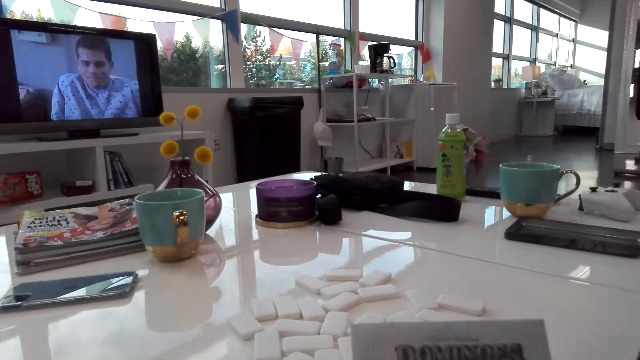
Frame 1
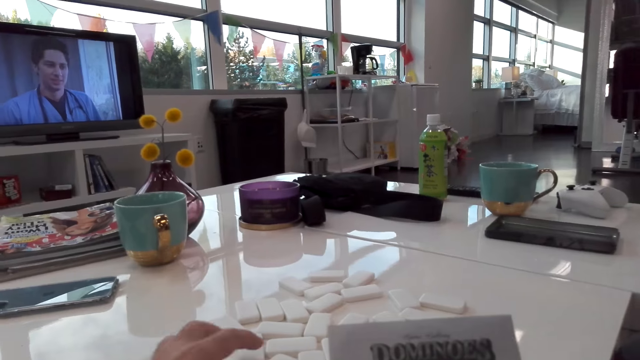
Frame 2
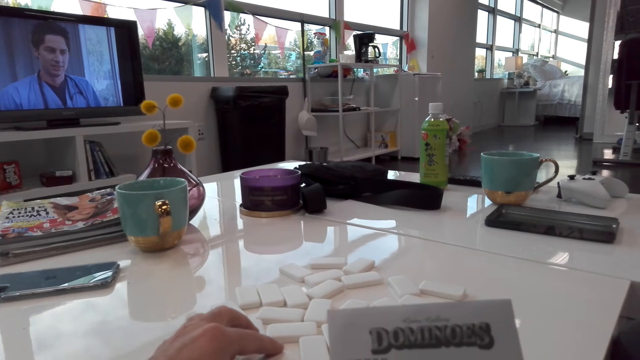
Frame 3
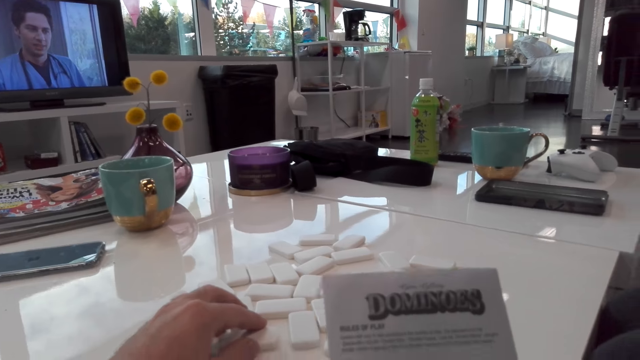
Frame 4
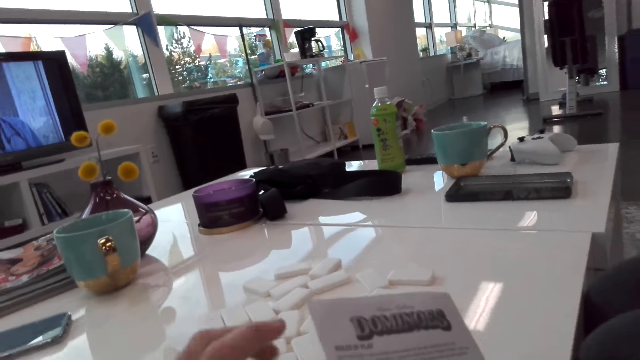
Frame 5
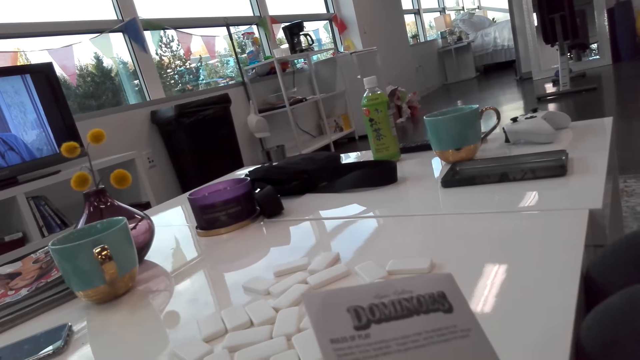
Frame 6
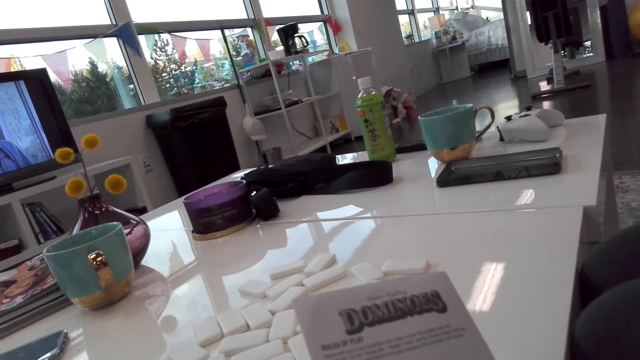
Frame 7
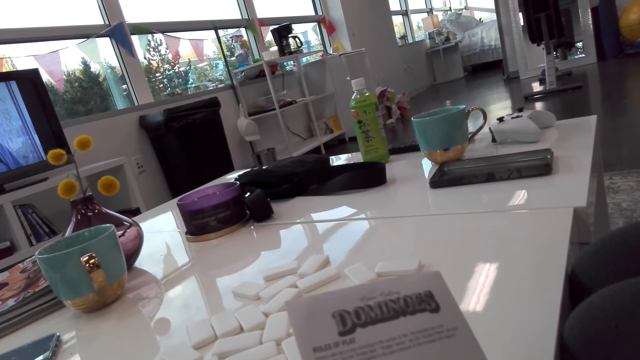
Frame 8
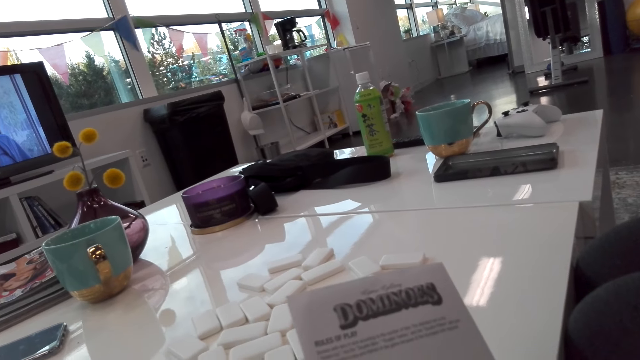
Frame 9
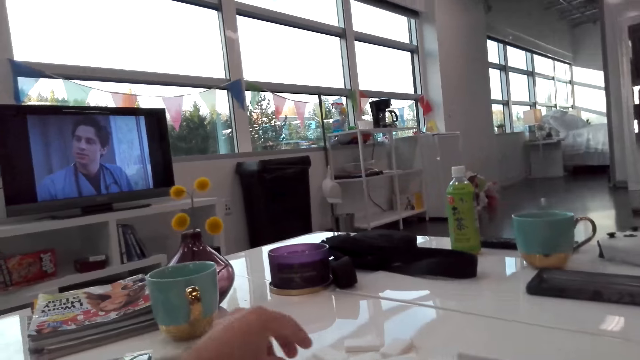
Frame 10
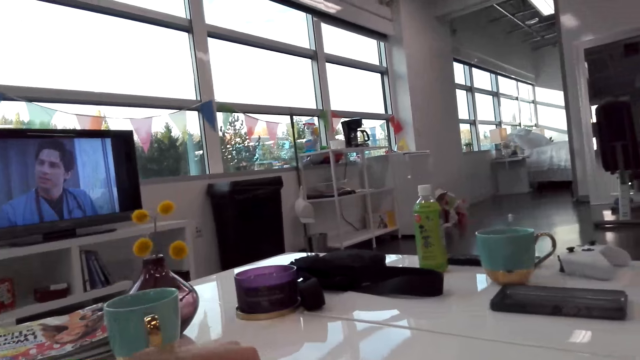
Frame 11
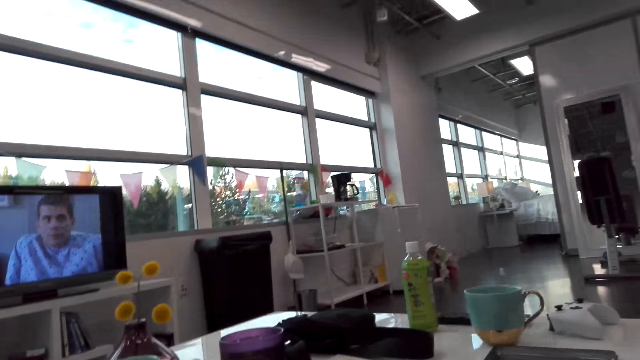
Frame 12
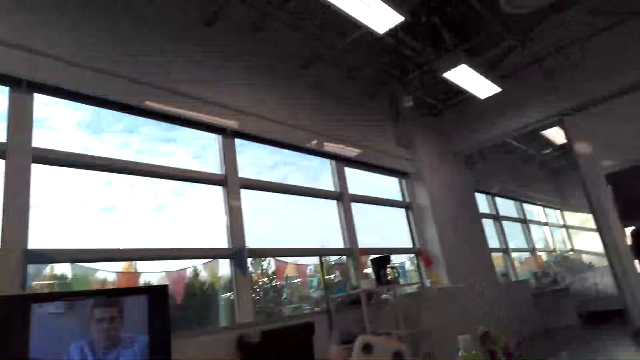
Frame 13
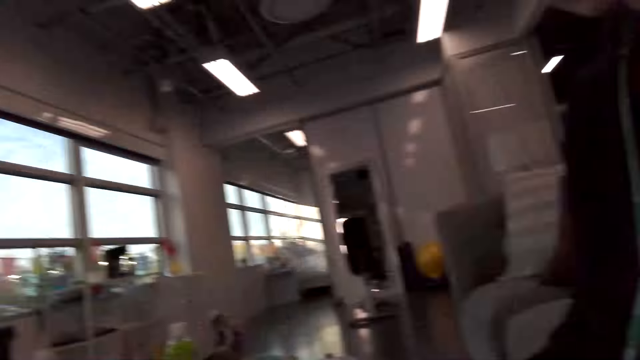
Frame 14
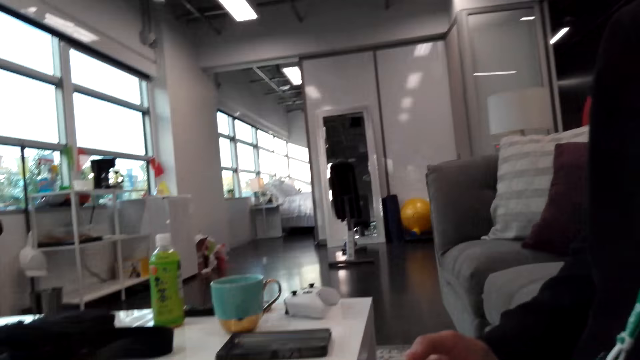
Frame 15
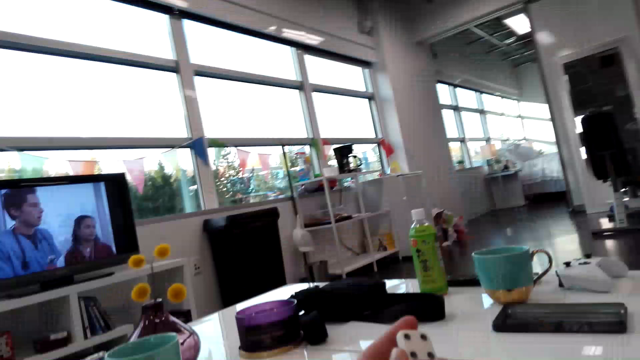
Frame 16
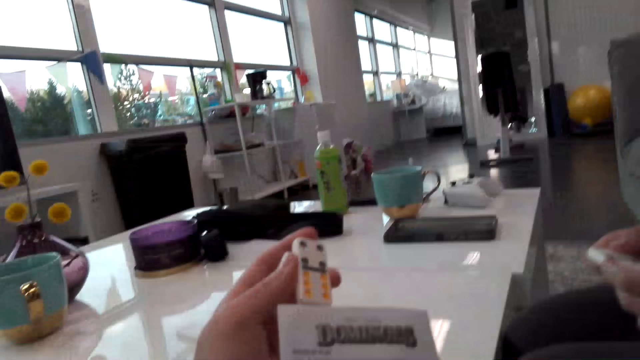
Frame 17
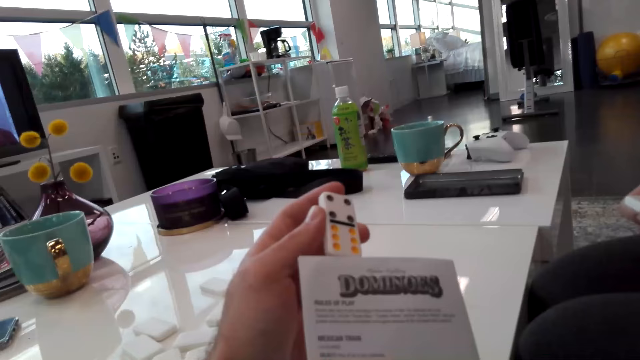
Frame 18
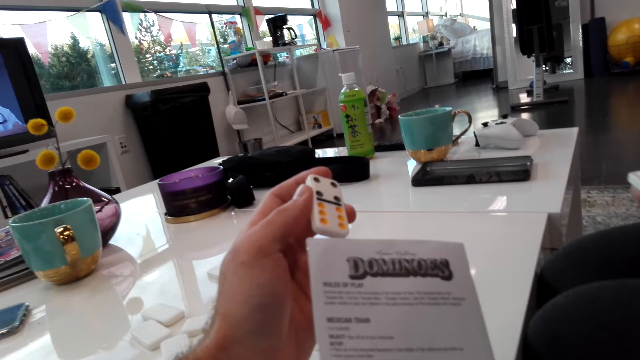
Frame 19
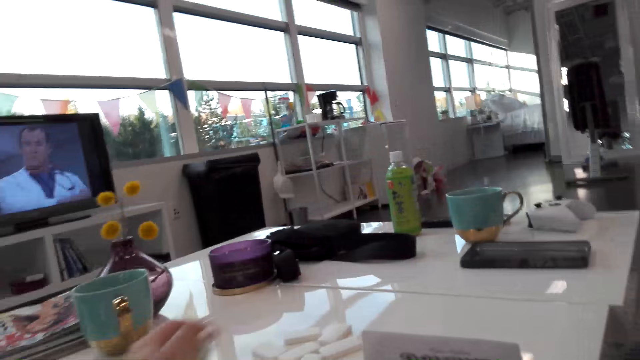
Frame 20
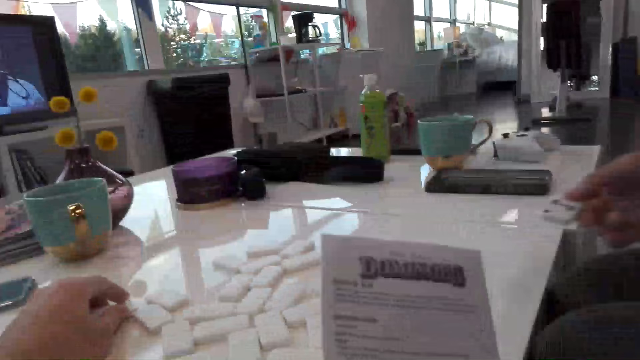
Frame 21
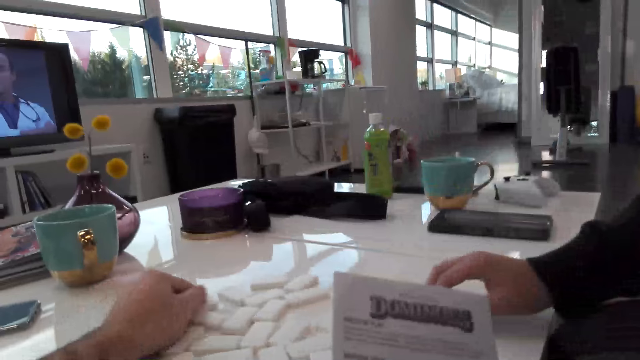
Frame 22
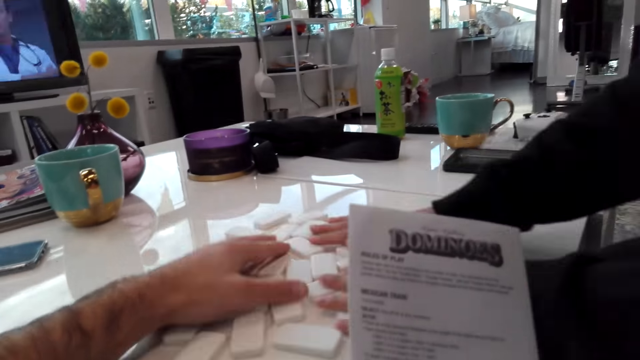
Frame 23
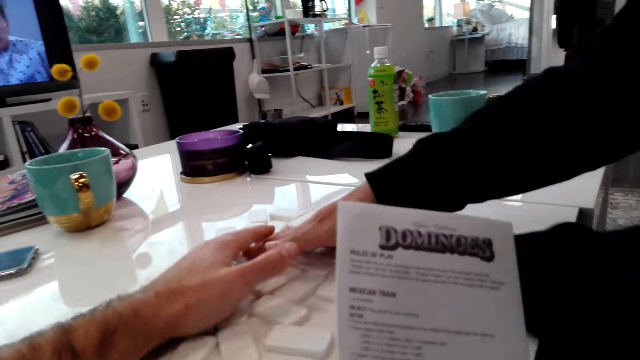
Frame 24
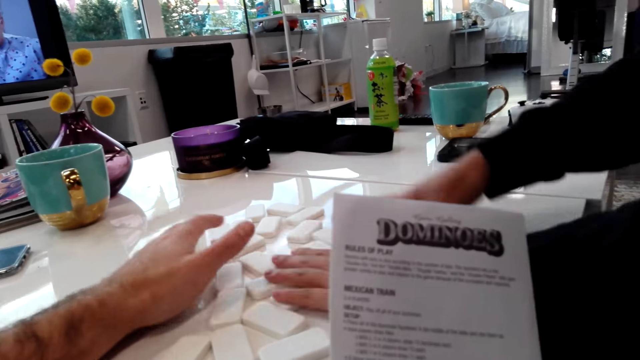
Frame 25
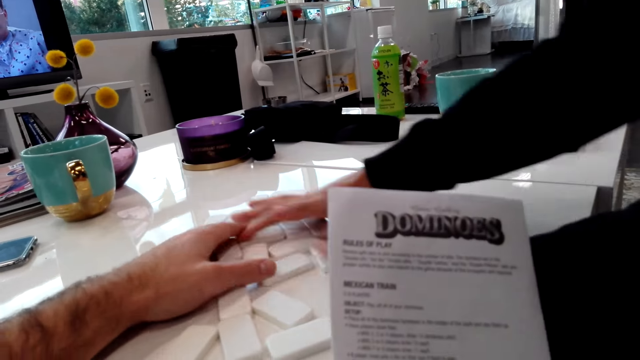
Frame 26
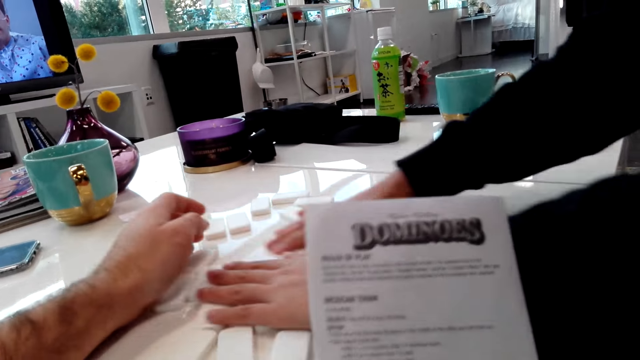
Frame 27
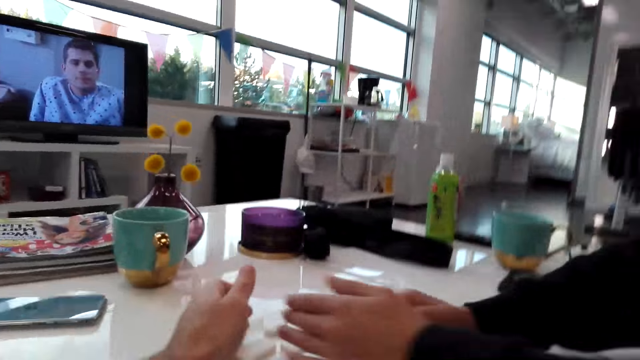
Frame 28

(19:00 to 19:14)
The camera wearer touches the dominoes on the table. They talk to the woman, pick a domino from the table, look around, and hold a dice and a paper on hands. The woman talks to the camera wearer. The camera wearer puts the dice or domino on the table. The woman puts the dice on the table, spreads the dice on the table, and shuffles the dominoes on the table. The camera wearer spreads the dice on the table.

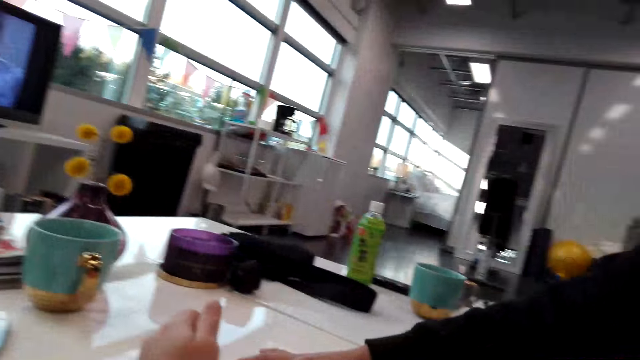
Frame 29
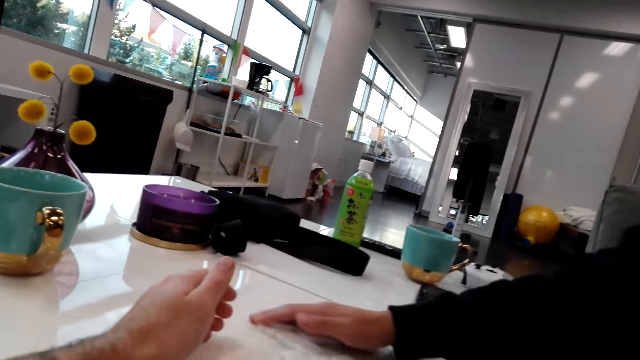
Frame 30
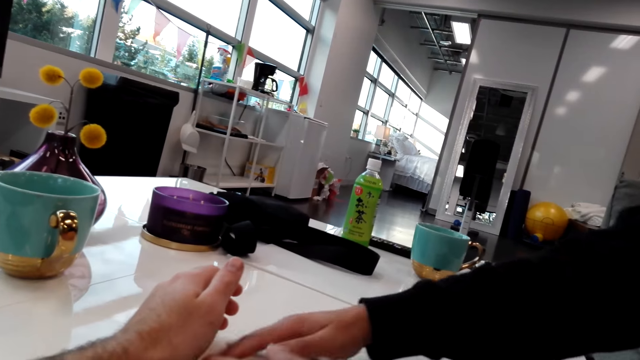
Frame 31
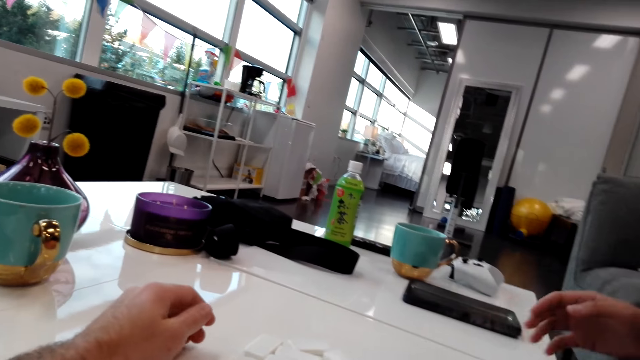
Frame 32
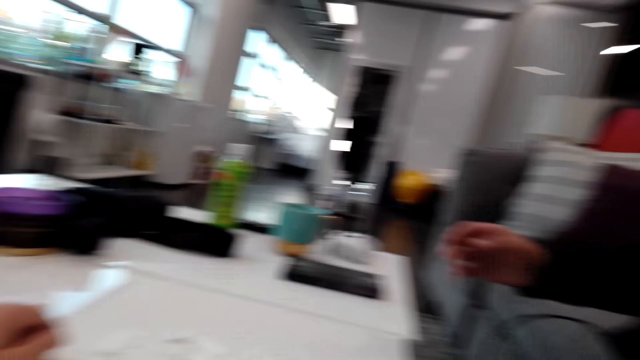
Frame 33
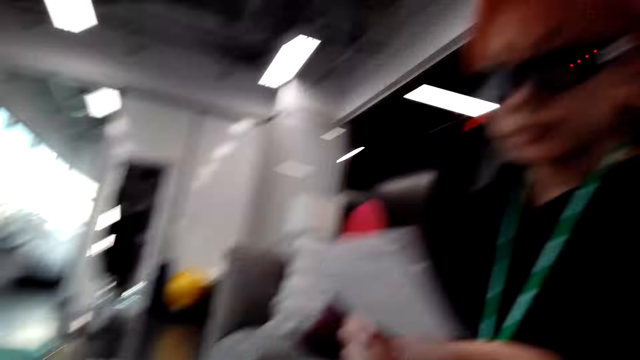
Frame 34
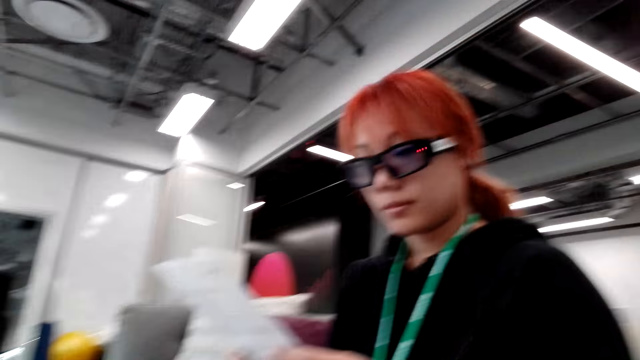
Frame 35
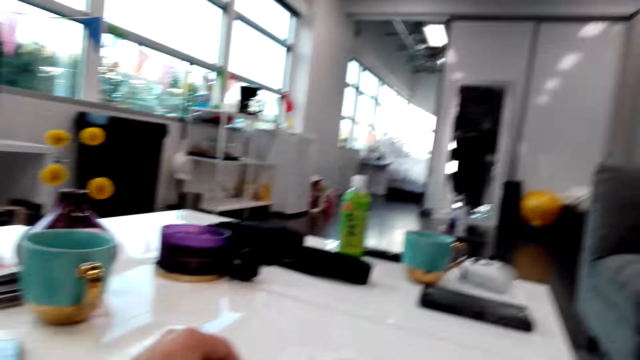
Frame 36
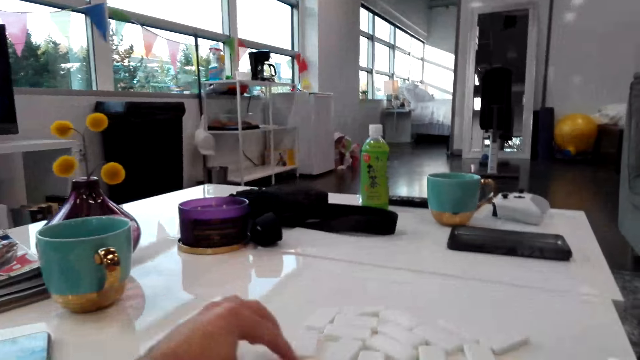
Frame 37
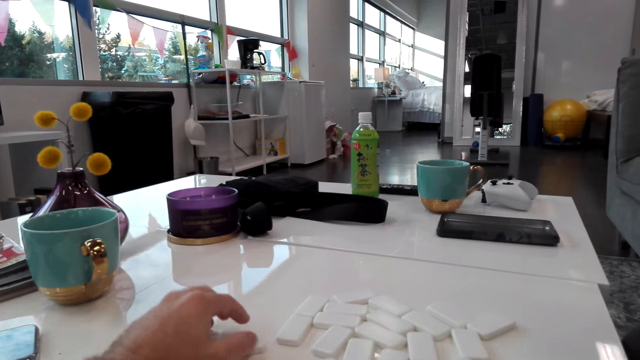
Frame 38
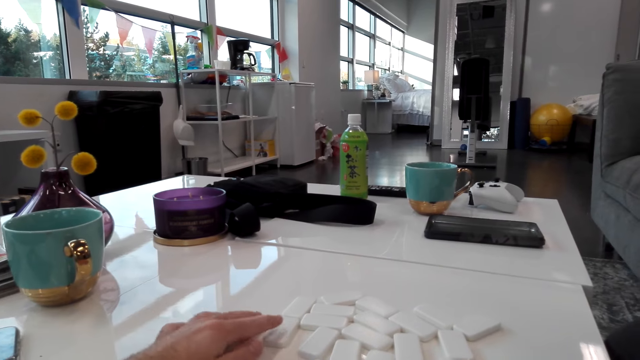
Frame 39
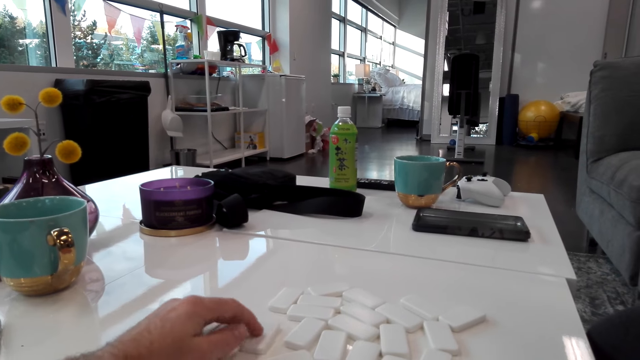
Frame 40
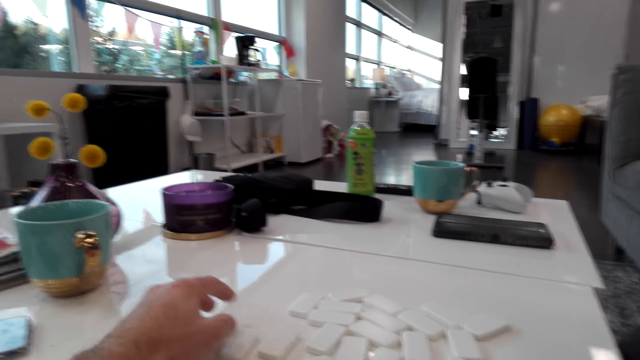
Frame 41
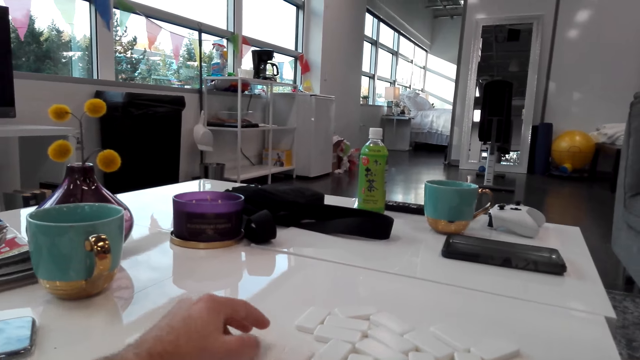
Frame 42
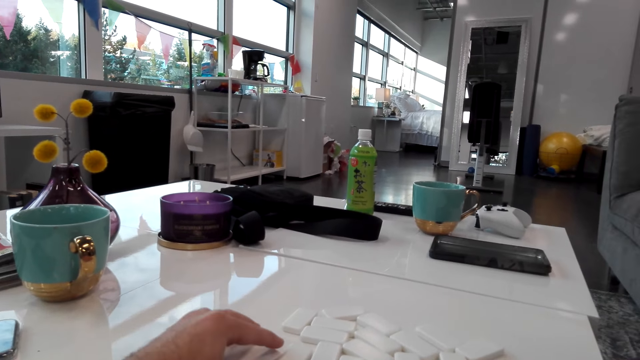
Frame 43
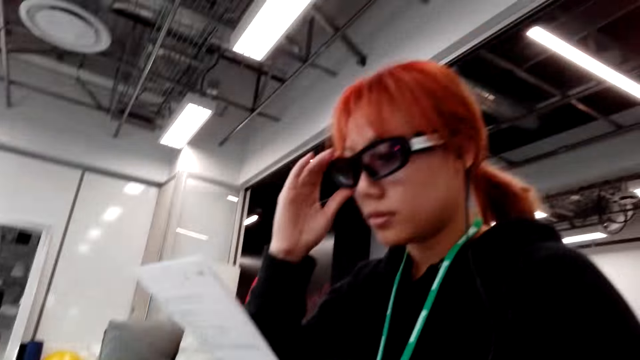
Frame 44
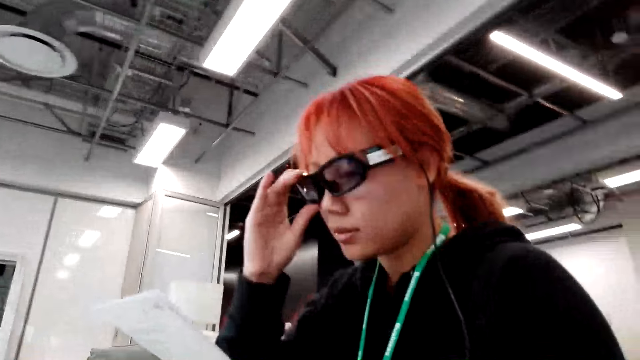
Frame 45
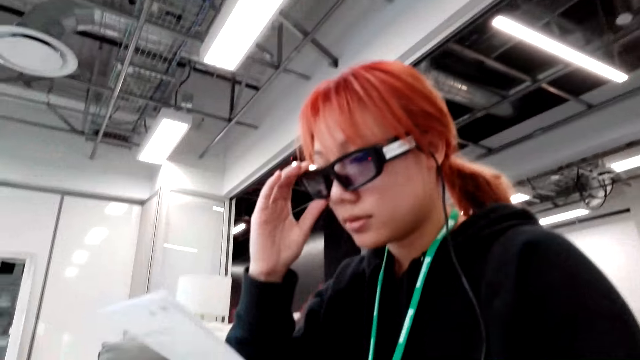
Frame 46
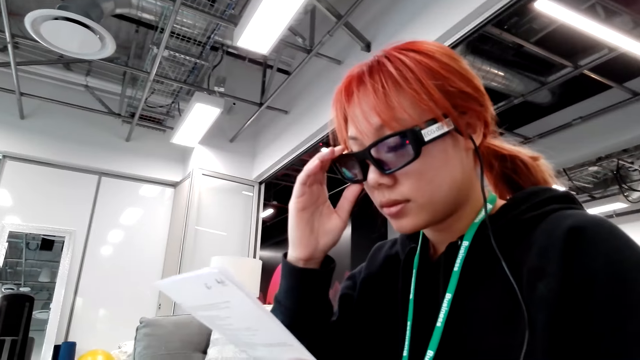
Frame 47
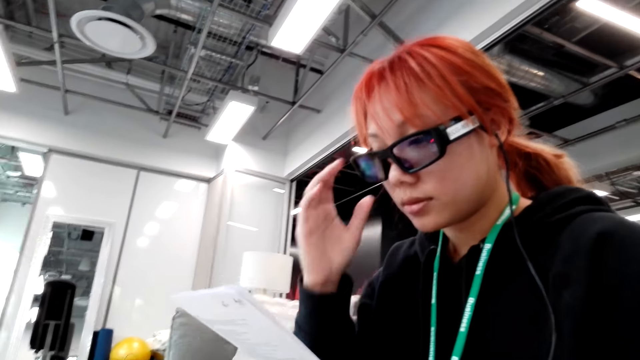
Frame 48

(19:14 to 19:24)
The camera wearer talks to the woman. The woman nips the dice on the table, talks to the camera wearer, takes the paper from the camera wearer, and reads the paper. The camera wearer looks around, talks to the woman, touches the dominoes on the table, and collects the dice on the table. They look around and talk to the woman. The woman grabs the sunglasses on the face with hand.
